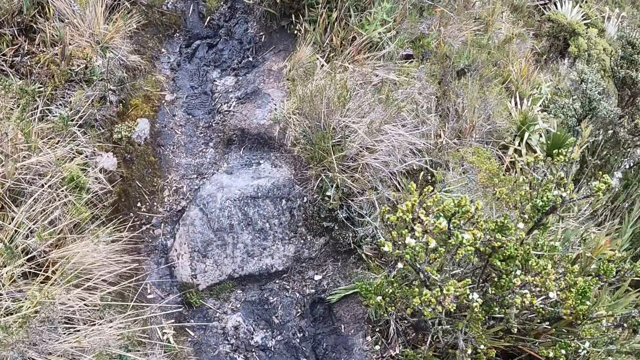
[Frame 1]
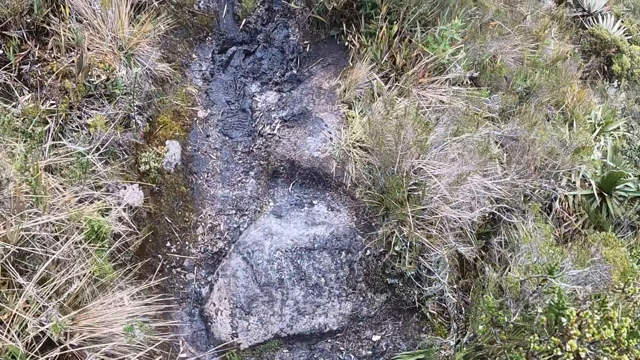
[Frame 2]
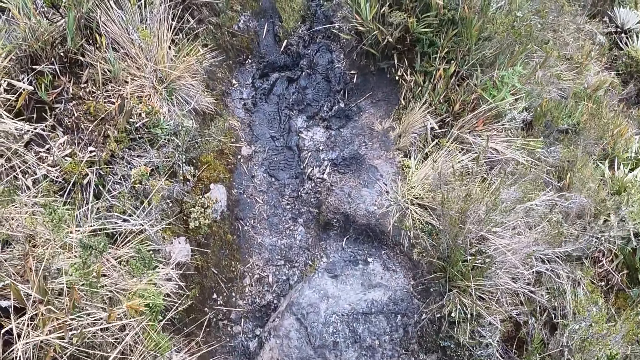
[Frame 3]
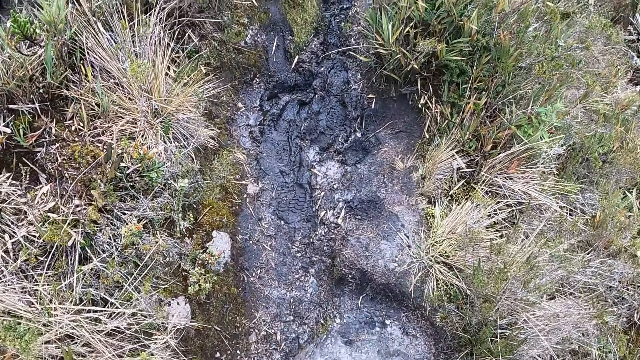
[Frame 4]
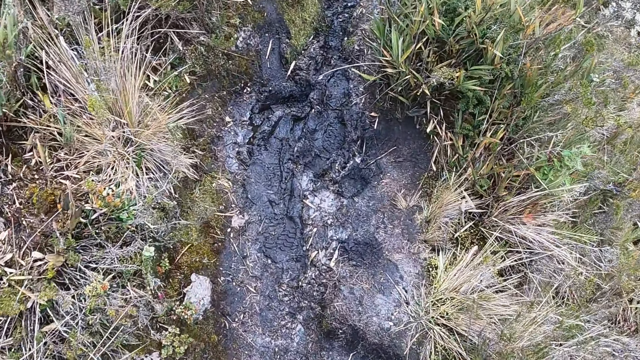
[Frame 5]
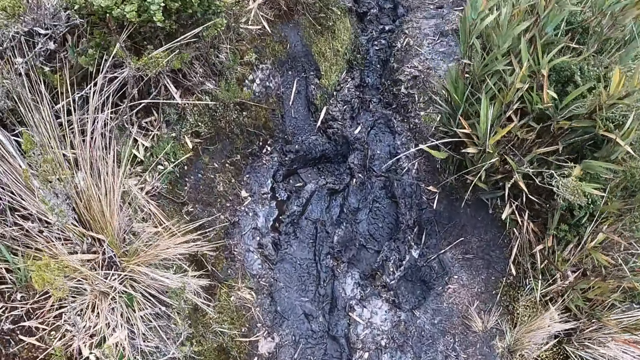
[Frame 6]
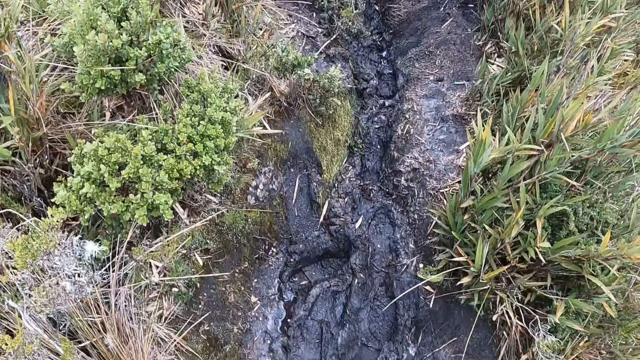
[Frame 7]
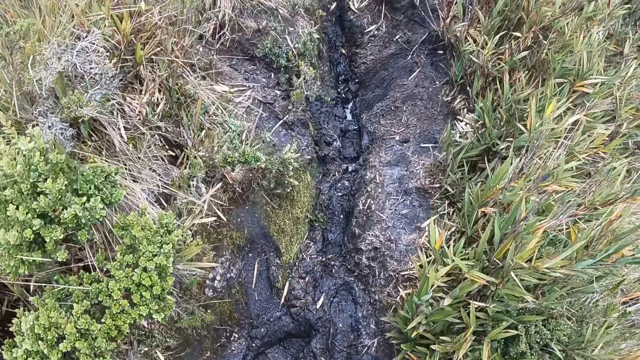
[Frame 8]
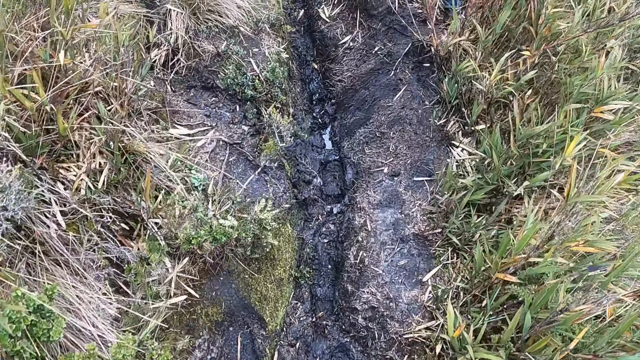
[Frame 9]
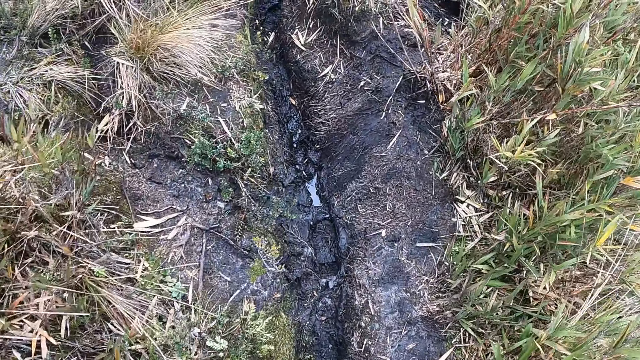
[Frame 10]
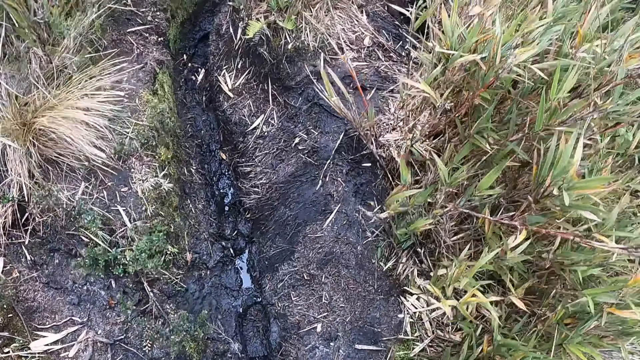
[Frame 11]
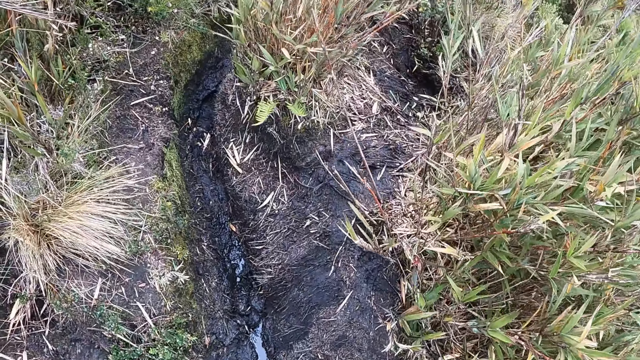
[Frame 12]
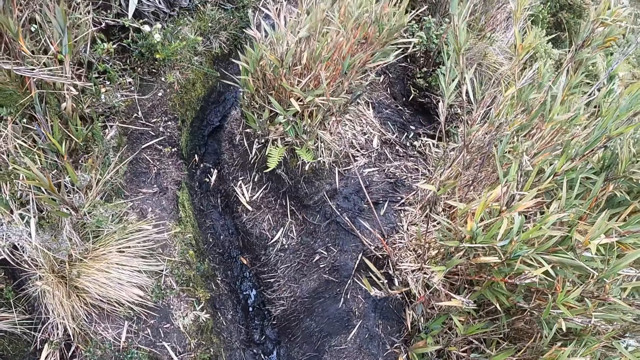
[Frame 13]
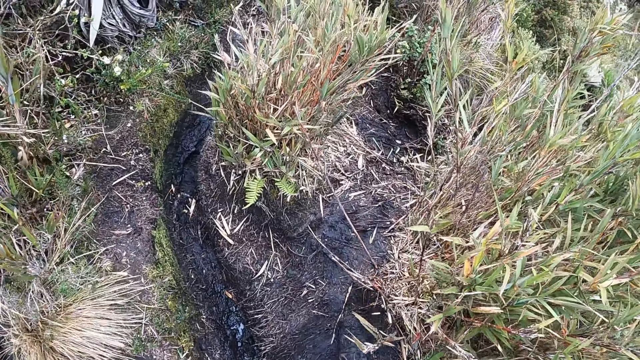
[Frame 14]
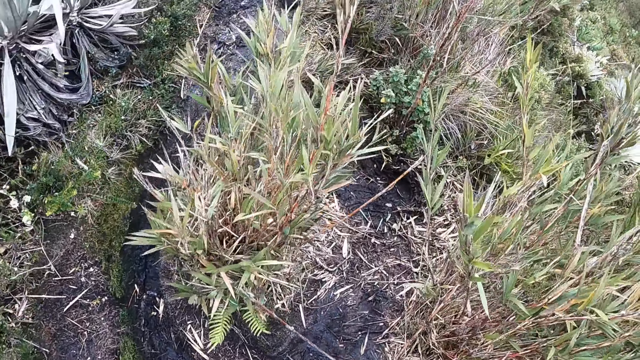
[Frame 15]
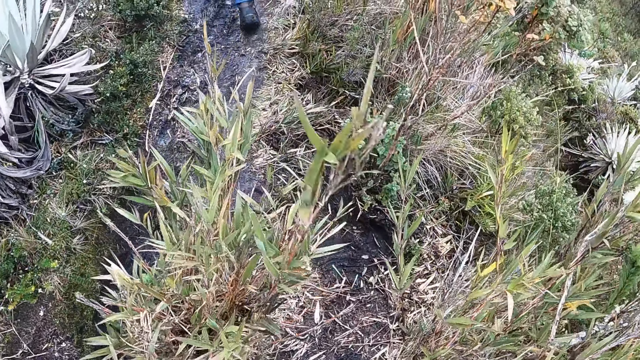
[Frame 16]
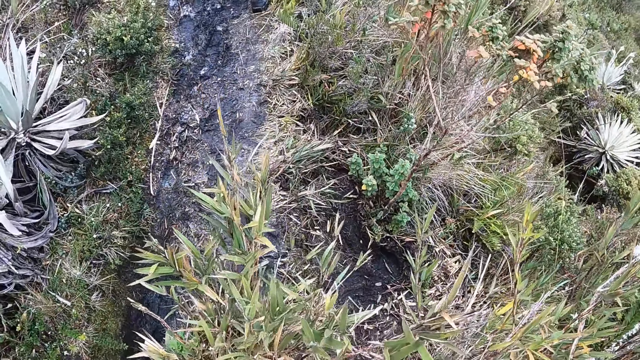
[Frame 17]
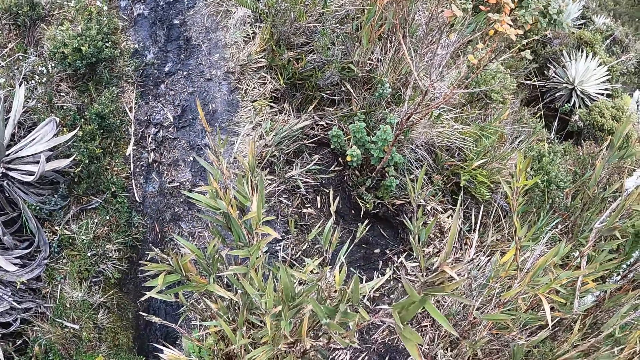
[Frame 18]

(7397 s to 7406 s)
The camera wearer walks around the forest with the team.

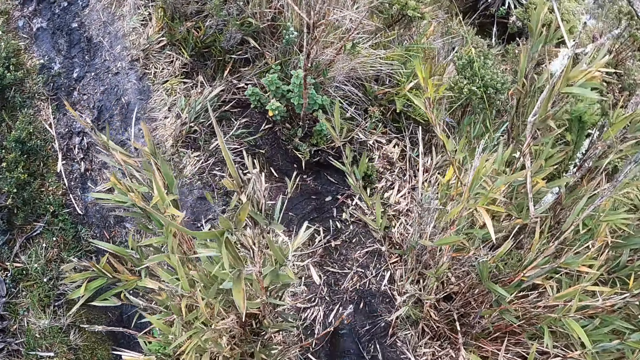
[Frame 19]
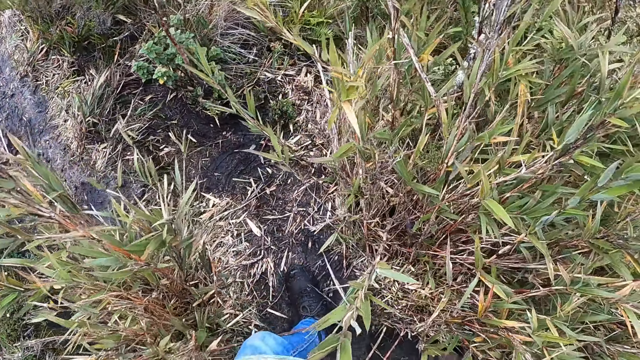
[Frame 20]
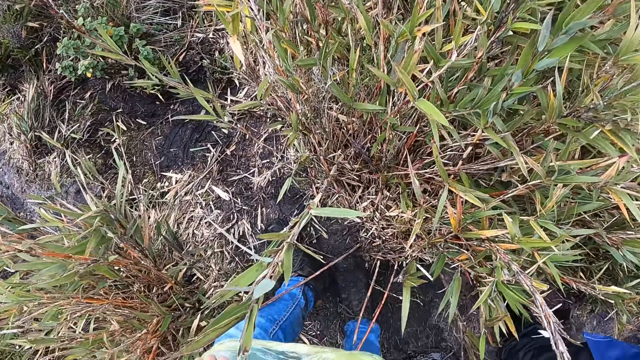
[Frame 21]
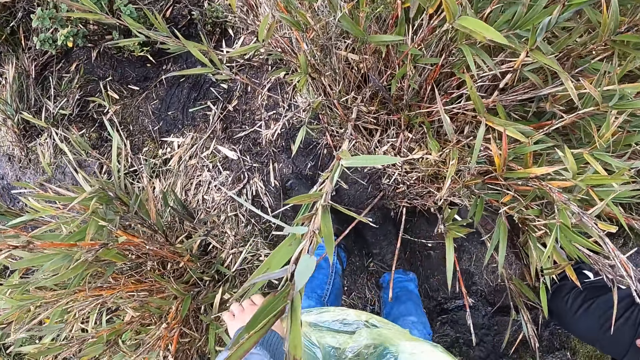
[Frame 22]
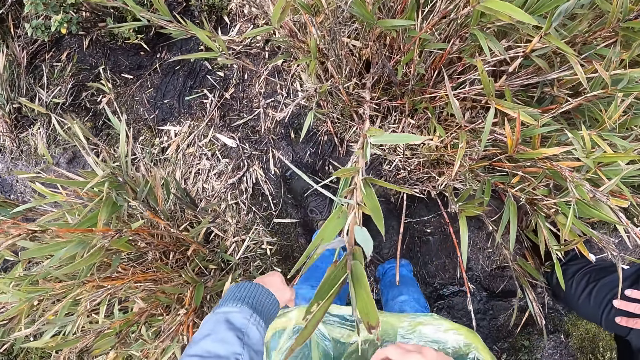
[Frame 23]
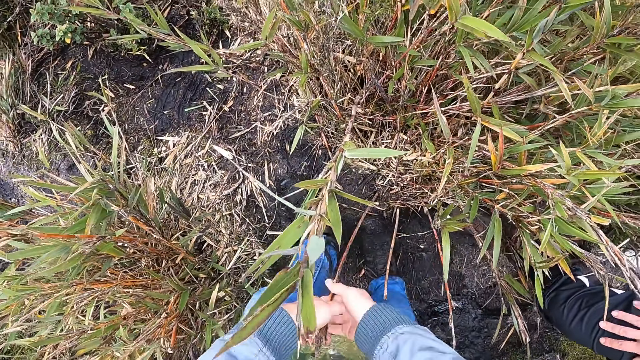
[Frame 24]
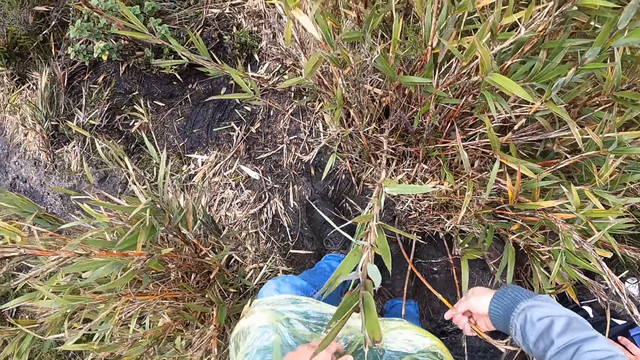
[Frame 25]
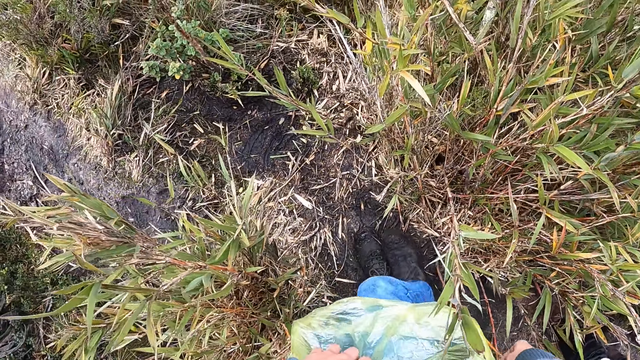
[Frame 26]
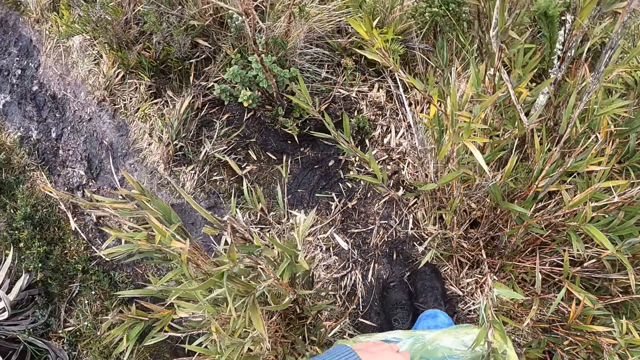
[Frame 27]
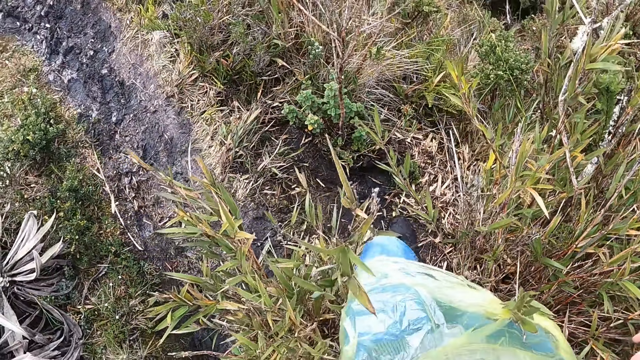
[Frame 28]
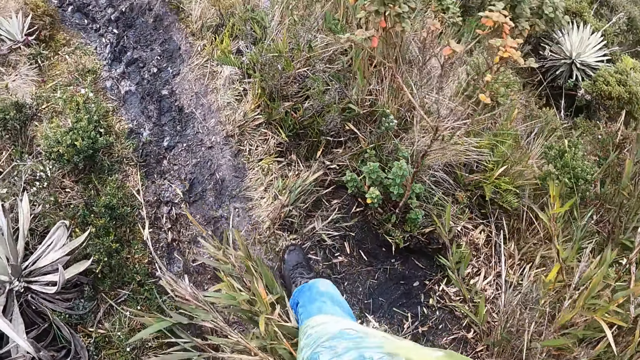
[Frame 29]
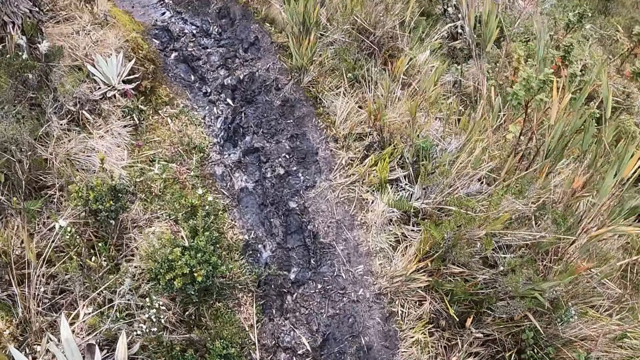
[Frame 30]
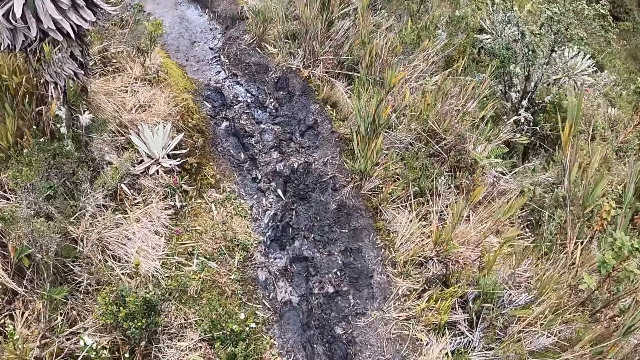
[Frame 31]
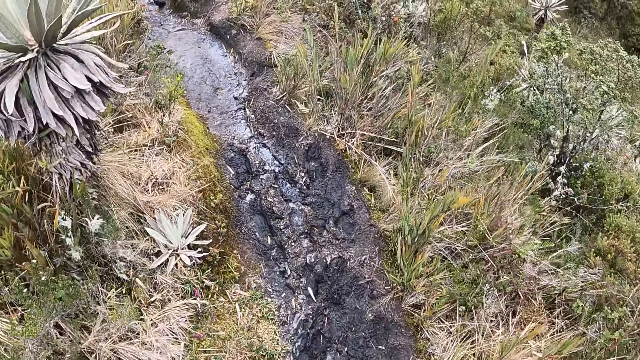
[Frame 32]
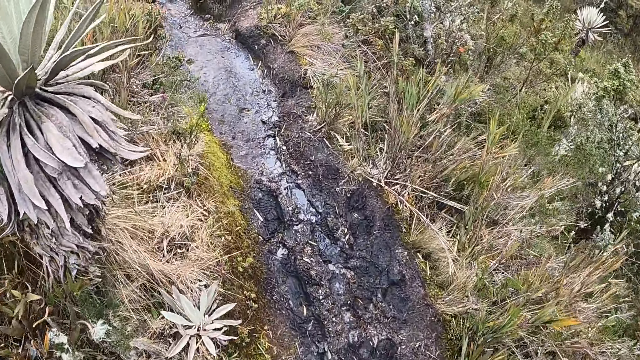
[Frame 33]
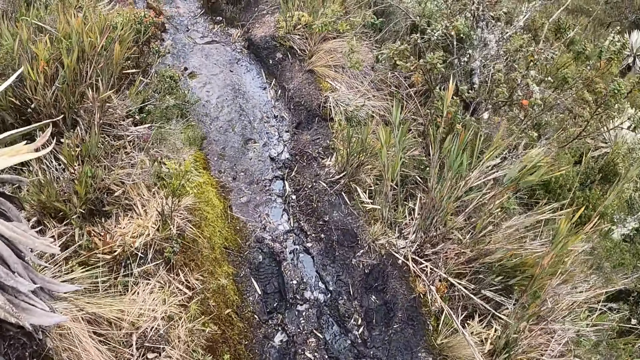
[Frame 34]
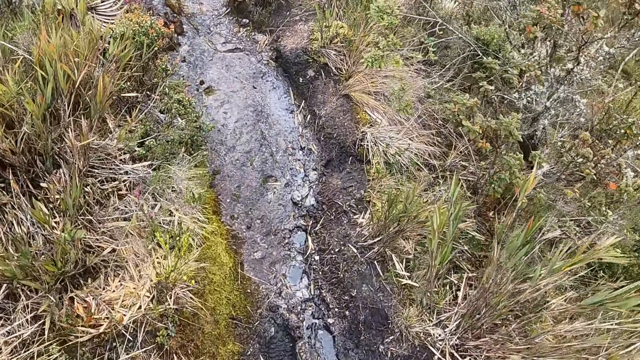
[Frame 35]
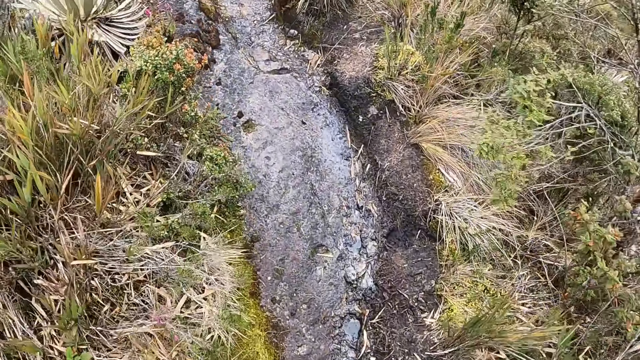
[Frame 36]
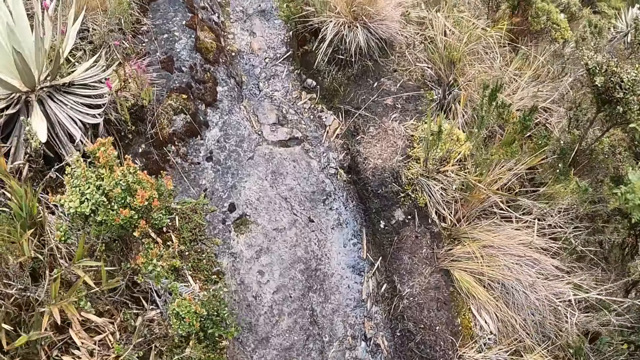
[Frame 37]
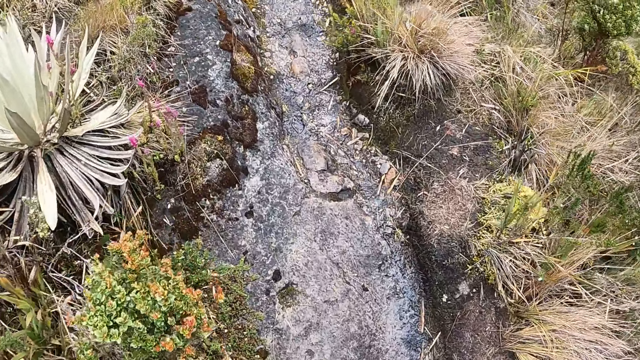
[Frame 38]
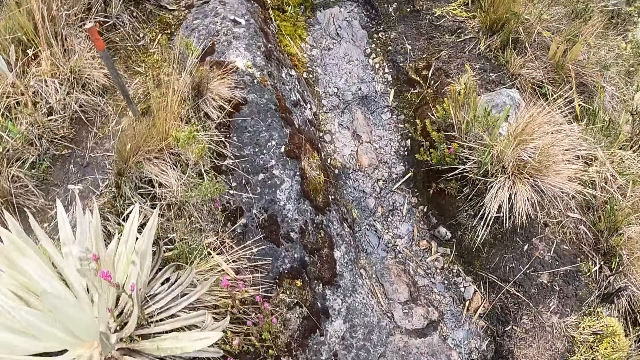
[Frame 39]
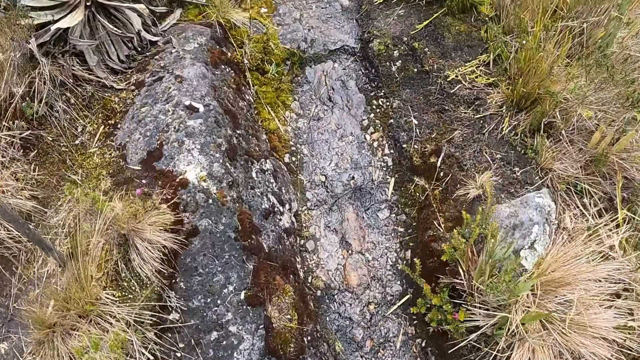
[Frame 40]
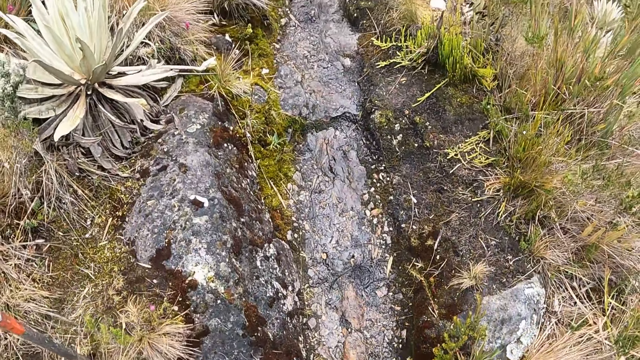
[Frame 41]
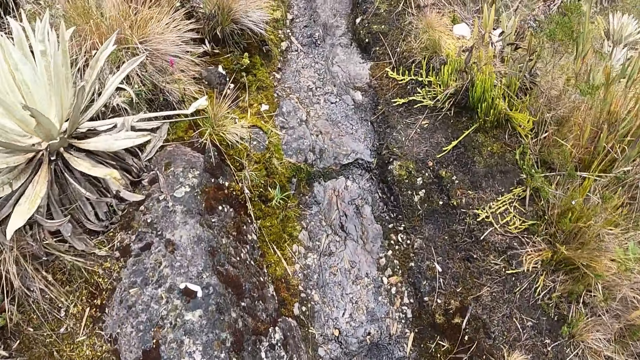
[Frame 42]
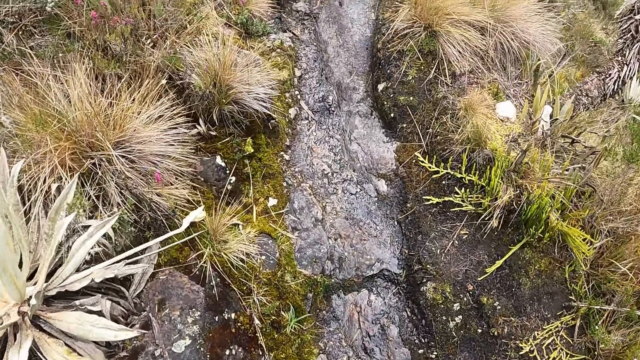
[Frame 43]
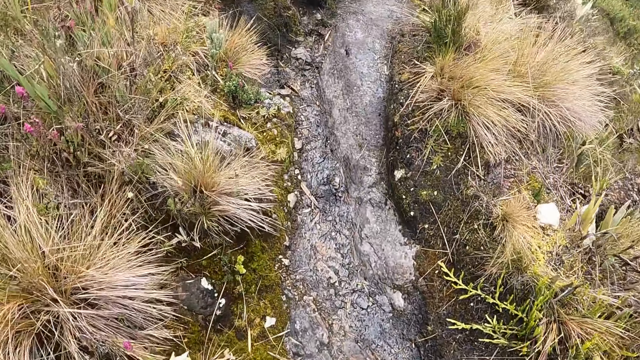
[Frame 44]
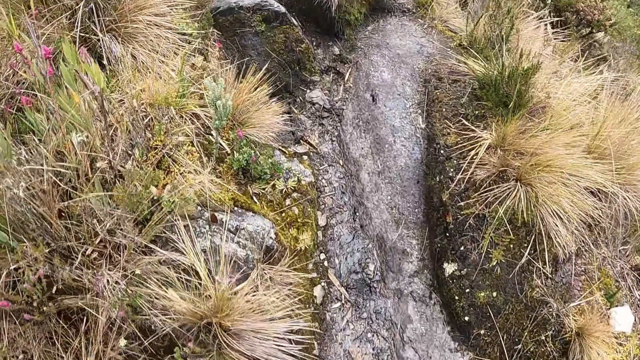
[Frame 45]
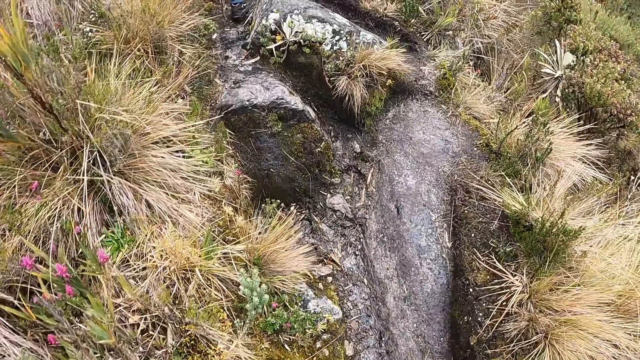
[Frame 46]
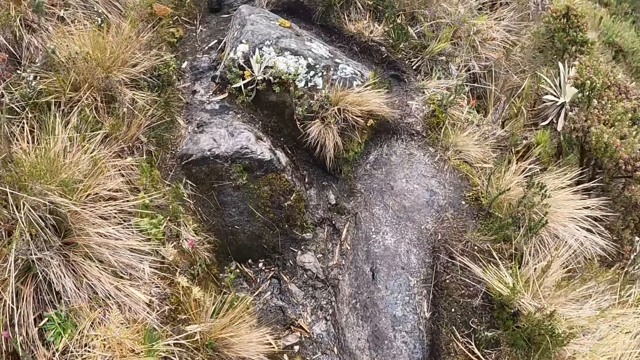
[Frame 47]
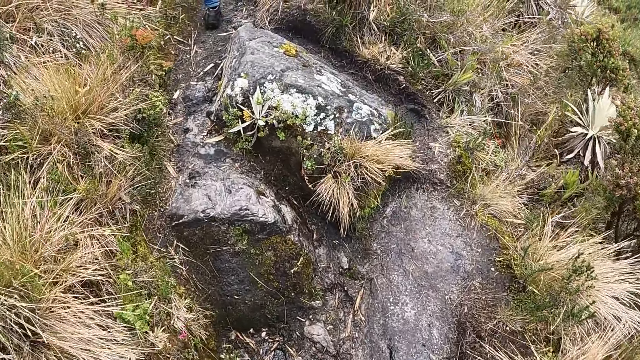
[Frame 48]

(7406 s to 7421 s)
The camera wearer looks at the grass. He holds a plant on the field with his left hand. He passes the plant on the field to his right hand. He removes his right hand from the plant. He holds the stick. He walks on the field. He walks around the forest with the team.
